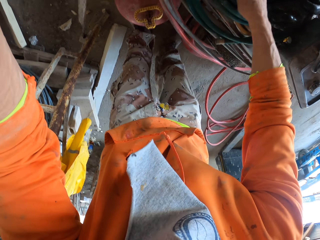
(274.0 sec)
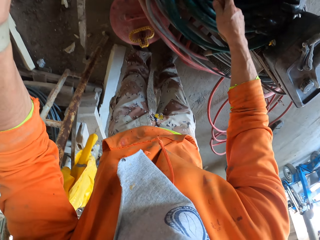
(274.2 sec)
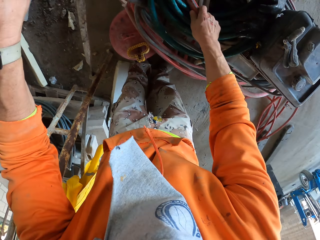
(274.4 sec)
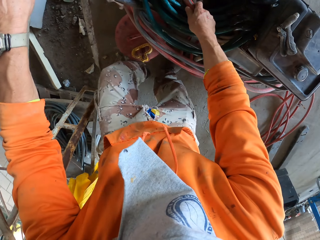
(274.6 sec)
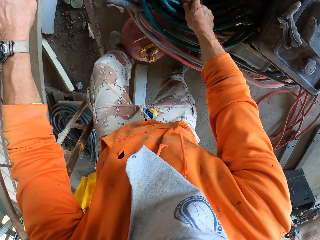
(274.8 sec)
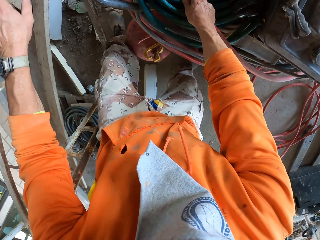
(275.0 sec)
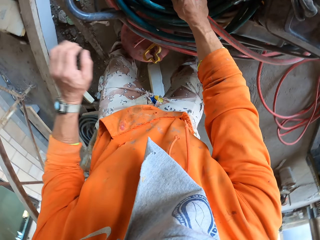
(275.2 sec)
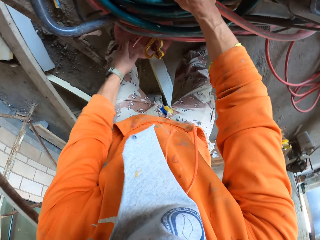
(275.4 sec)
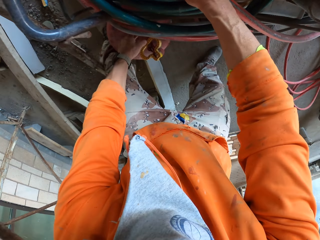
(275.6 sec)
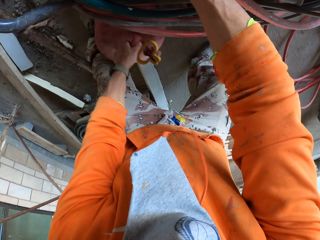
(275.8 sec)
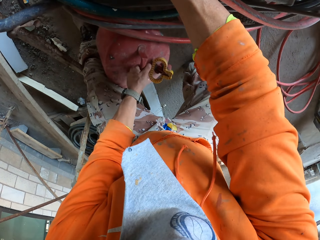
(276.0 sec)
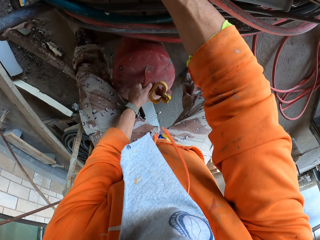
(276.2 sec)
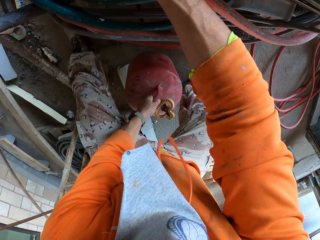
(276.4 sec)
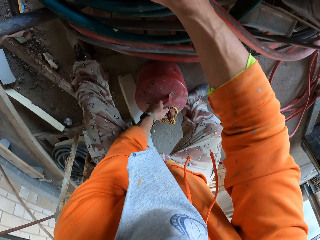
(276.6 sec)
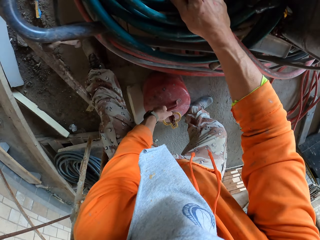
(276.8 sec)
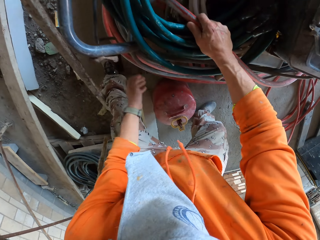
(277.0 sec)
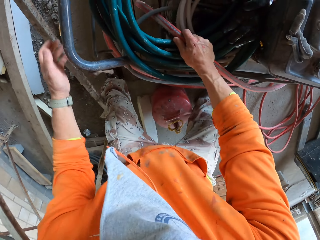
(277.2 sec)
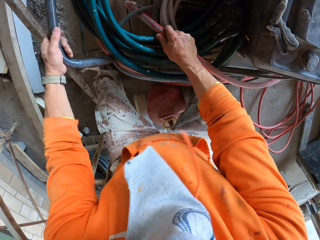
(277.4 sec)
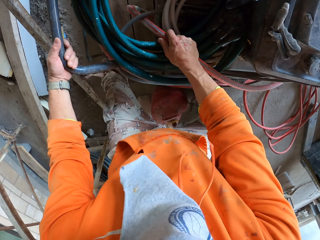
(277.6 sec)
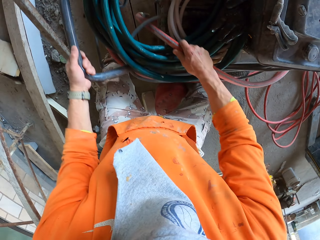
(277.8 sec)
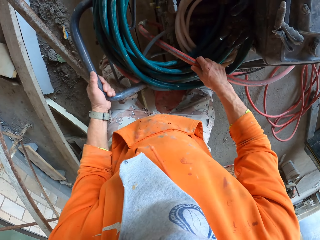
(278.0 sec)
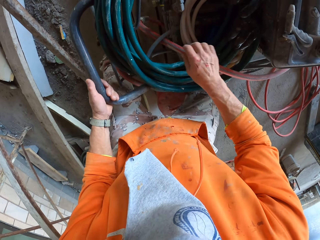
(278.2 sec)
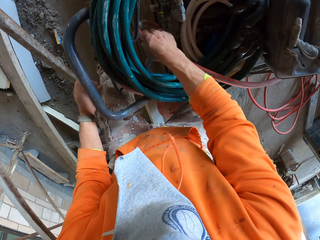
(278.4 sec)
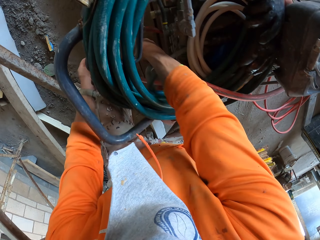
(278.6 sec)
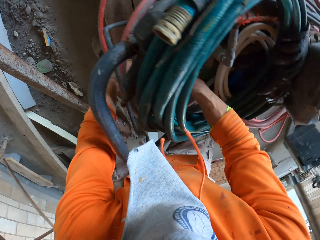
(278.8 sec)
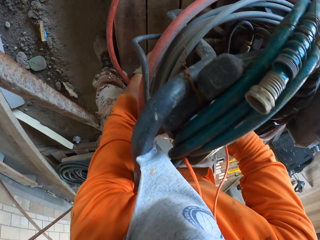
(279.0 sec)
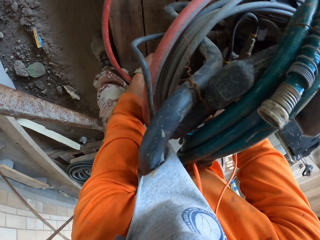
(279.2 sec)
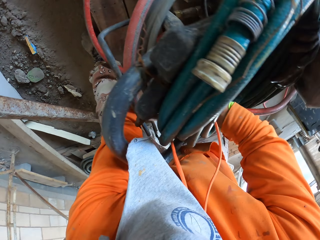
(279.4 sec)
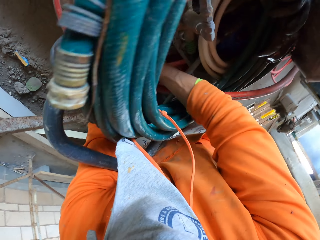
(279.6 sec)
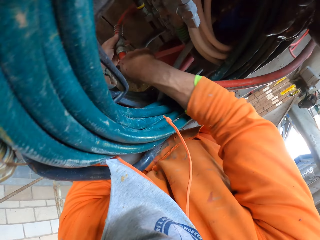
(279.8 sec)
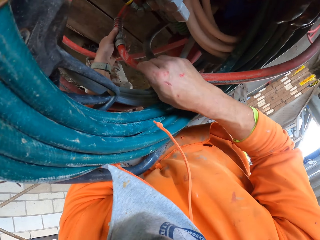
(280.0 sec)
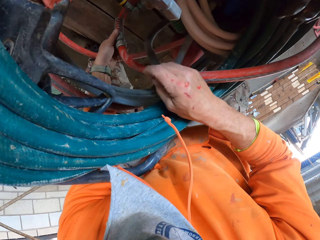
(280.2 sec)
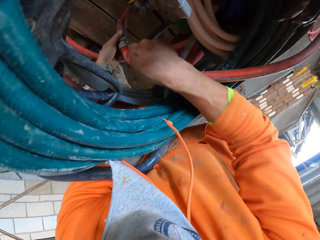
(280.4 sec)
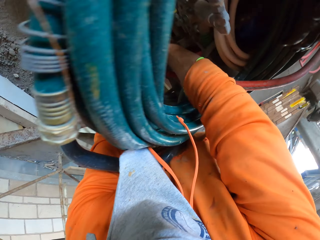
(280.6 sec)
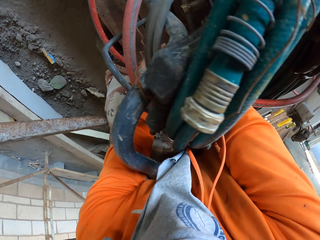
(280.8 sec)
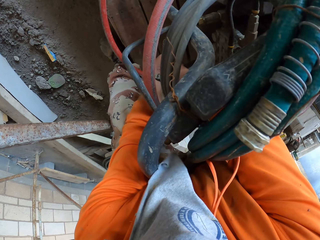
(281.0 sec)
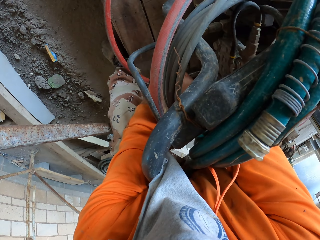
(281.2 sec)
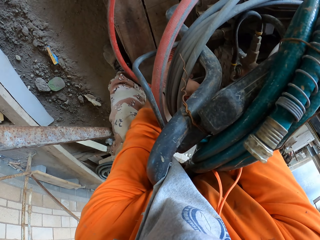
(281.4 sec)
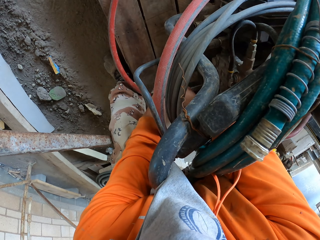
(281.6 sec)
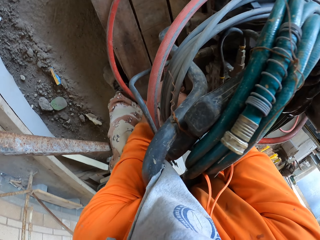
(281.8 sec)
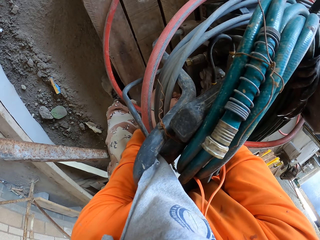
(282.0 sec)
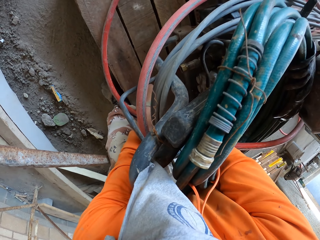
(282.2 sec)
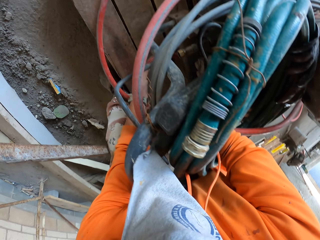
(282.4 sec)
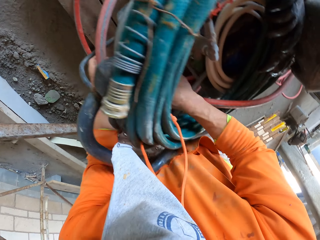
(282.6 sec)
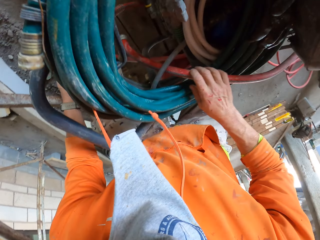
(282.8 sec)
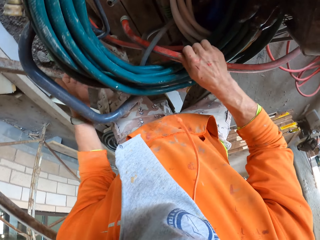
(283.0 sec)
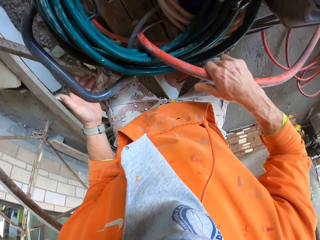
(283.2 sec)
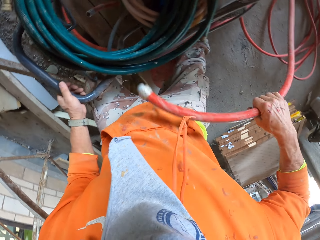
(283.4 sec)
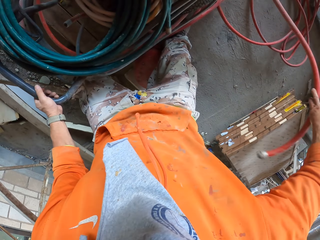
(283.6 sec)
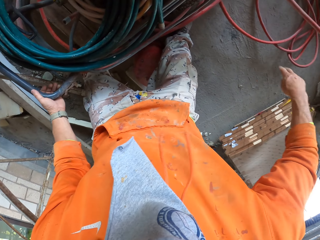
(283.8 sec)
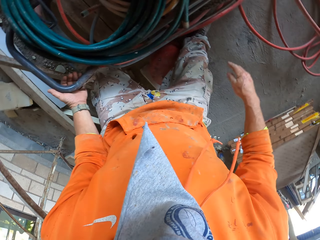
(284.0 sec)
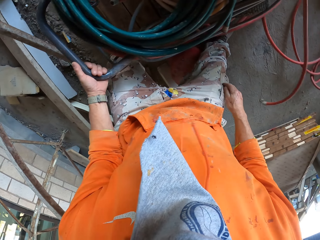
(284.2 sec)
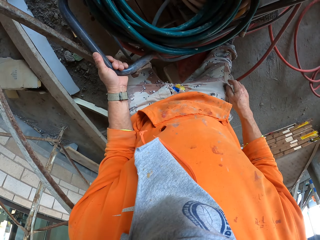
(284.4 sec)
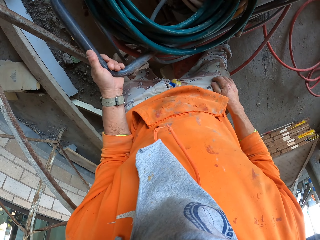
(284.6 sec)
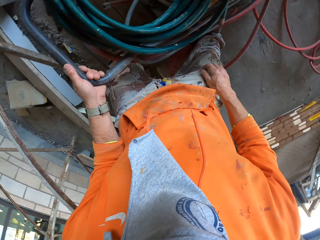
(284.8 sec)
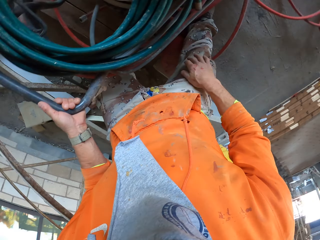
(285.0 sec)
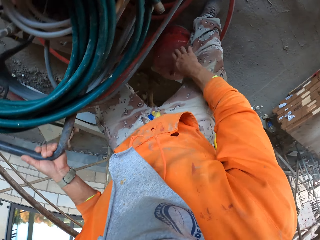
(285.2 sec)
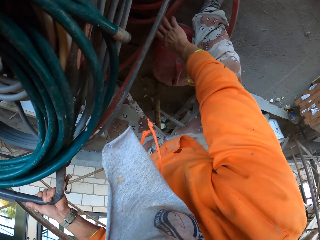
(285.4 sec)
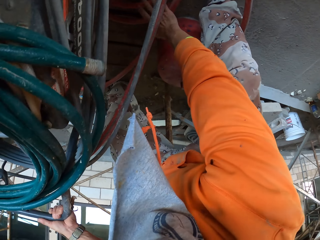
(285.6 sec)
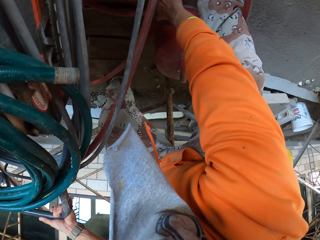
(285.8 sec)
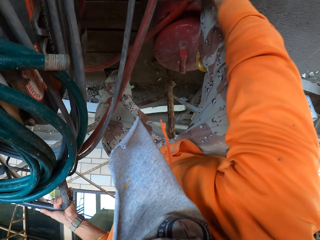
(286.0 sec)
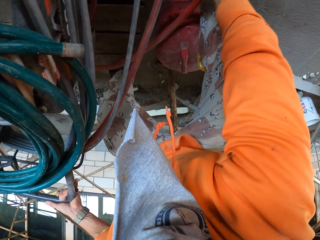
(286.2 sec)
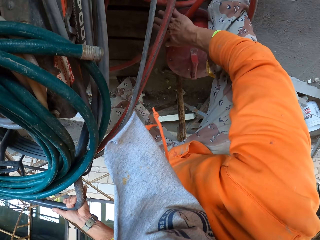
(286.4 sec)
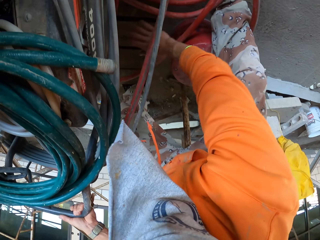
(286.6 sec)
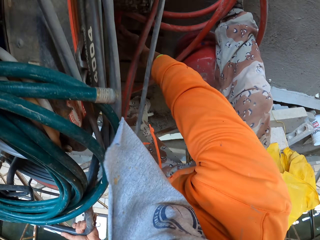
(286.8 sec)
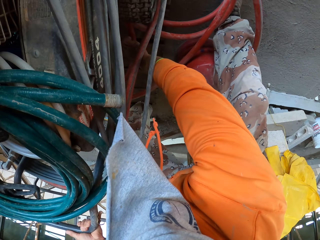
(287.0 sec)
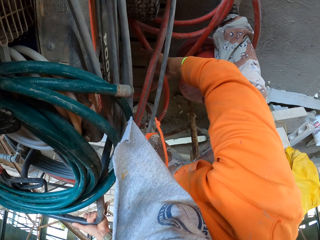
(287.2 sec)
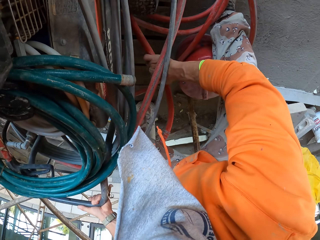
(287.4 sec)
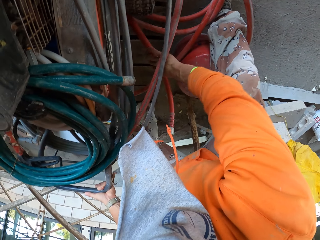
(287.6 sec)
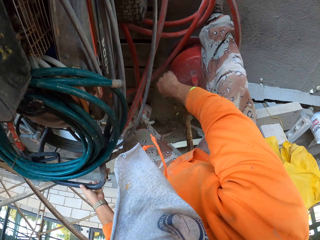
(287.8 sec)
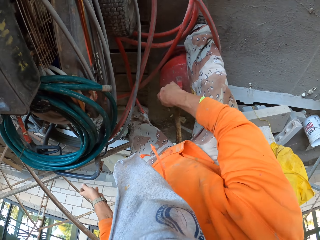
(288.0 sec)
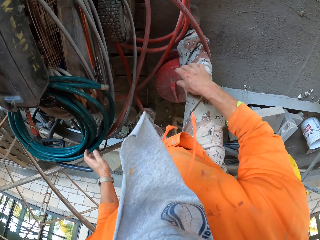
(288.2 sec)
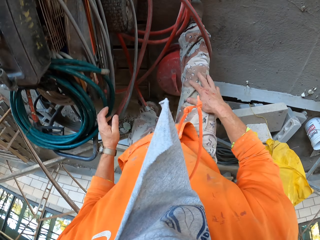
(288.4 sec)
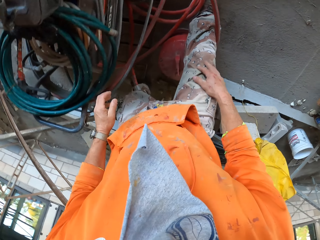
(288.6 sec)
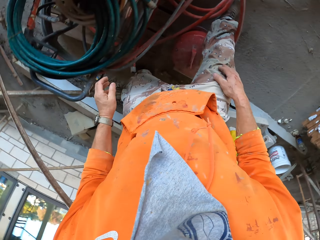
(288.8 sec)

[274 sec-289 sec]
The camera wearer moves a gas cylinder. They pick up a water tank. They put the water tank down. They disconnect the pipe heads. They remove the pipe. They straighten the pipe.

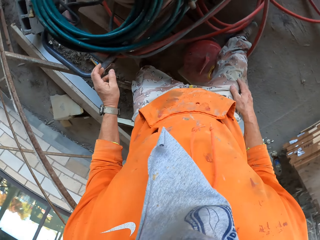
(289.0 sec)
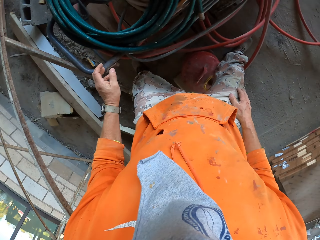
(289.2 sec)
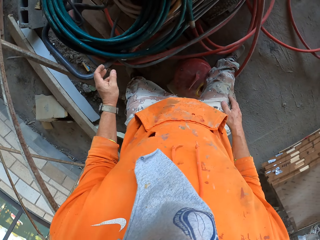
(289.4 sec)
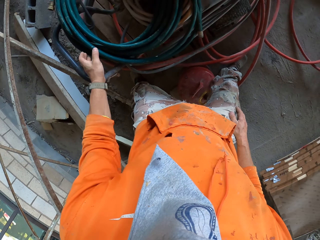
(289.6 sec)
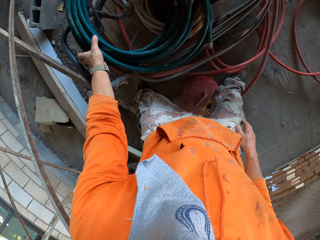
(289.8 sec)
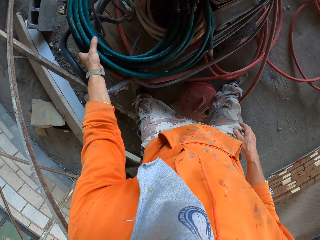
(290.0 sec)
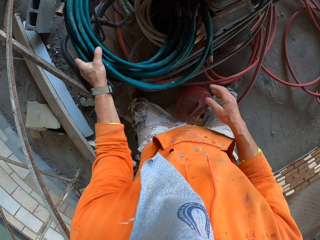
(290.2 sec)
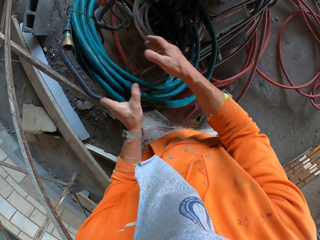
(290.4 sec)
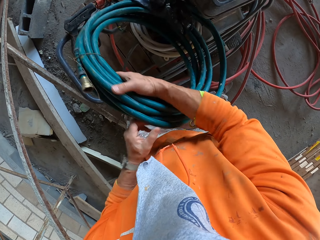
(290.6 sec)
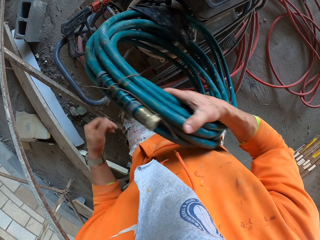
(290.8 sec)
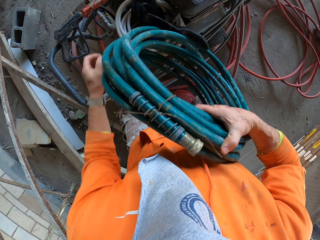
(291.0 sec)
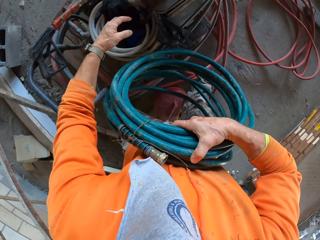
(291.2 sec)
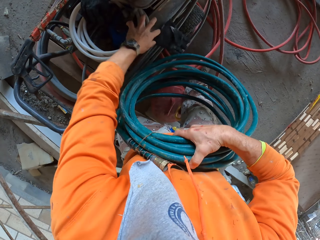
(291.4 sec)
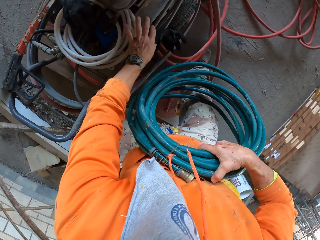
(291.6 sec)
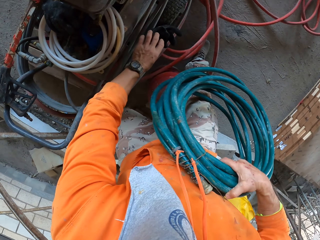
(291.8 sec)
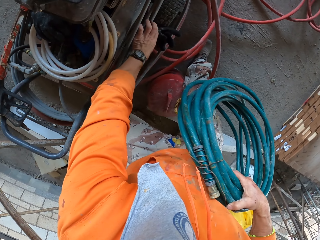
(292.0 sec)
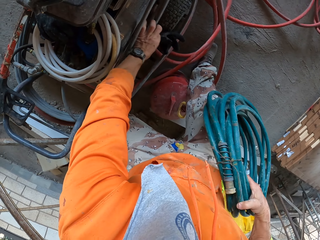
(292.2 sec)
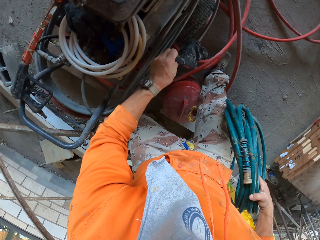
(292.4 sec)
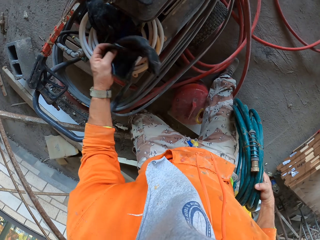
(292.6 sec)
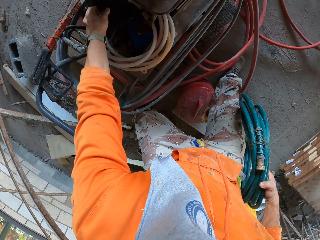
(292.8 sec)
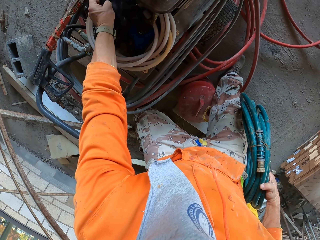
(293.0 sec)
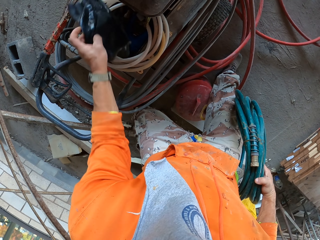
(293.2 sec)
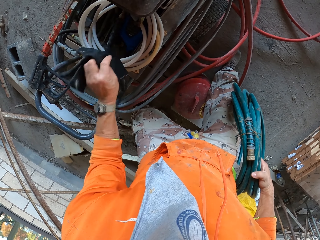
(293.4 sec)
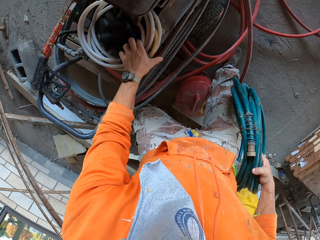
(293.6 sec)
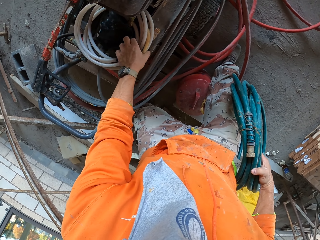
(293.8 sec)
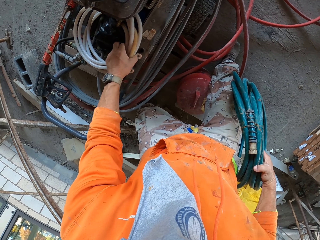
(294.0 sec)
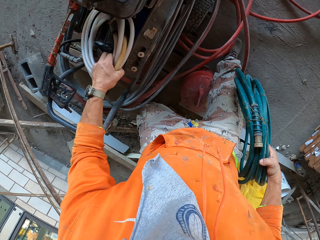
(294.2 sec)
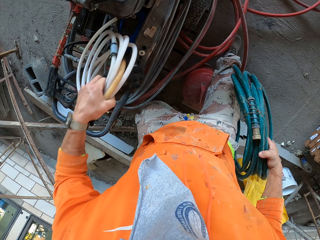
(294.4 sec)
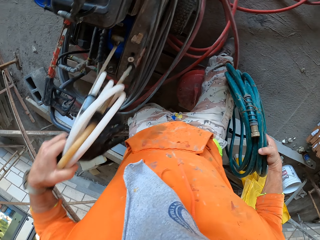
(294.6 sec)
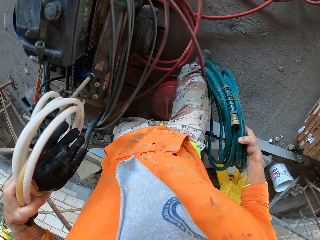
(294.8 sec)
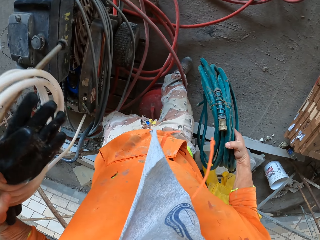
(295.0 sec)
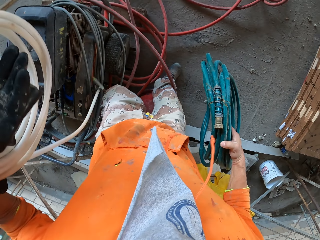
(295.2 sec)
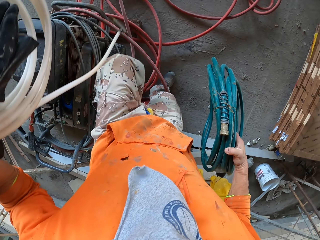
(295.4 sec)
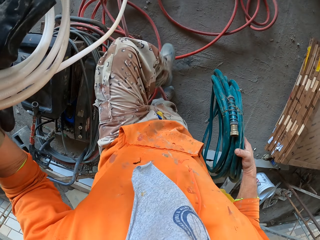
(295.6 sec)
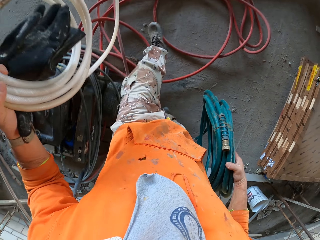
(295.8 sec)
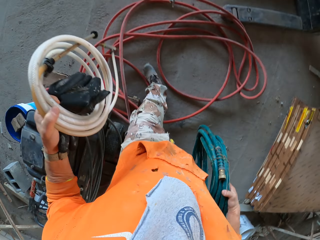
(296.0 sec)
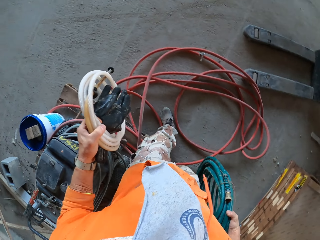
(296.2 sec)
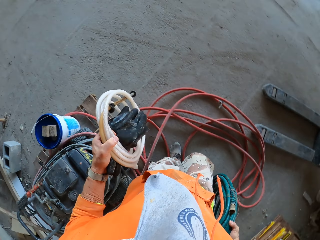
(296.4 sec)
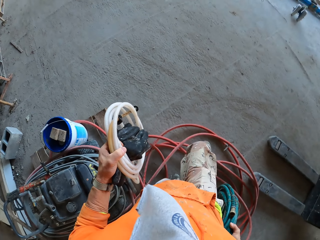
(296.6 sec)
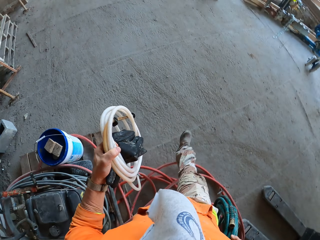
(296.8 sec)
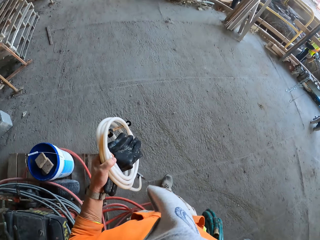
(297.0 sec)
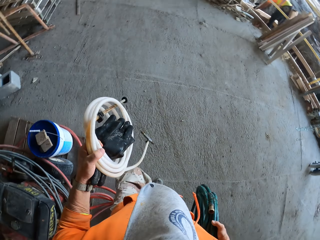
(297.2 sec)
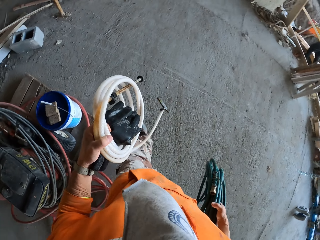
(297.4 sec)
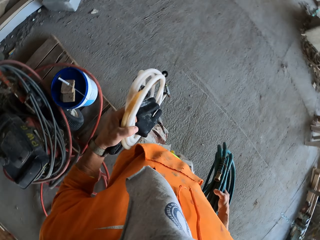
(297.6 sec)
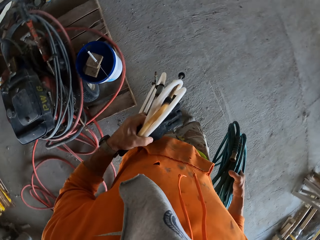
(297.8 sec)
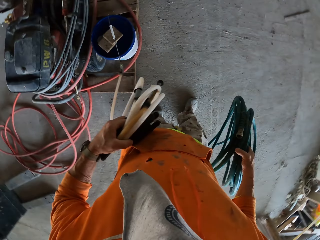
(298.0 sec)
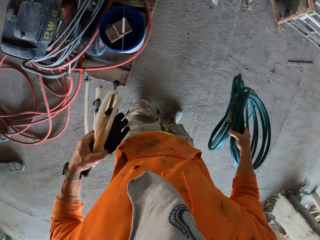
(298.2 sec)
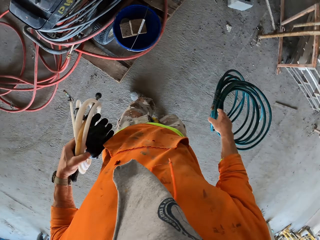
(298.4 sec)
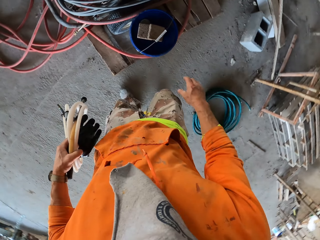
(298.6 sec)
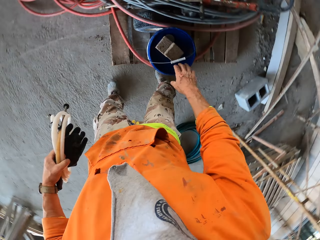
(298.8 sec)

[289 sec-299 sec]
The camera wearer picks a pex pipe. They take a hand glove. They pick another pex pipe. They carry the pex pipes, walk around, and drop one roll of pex pipes.
